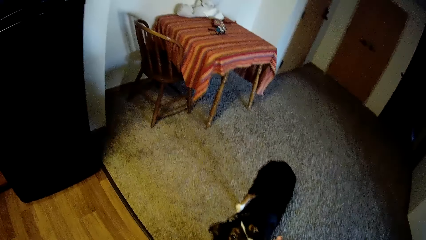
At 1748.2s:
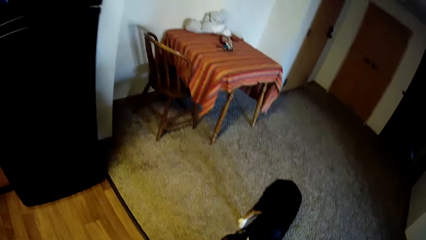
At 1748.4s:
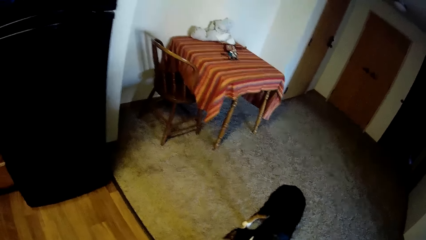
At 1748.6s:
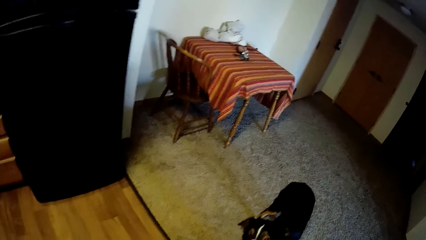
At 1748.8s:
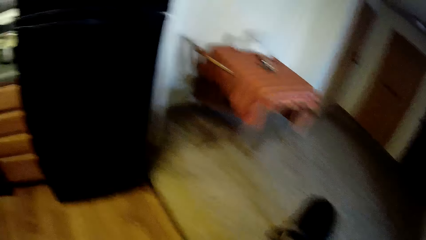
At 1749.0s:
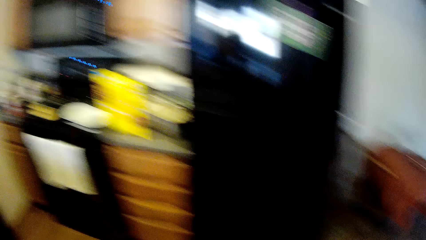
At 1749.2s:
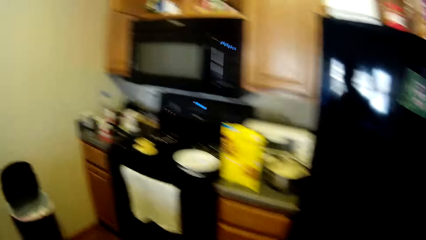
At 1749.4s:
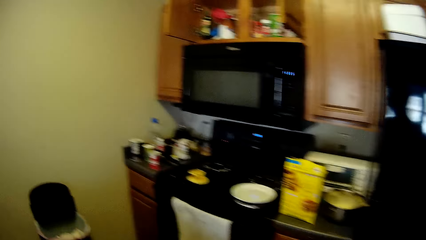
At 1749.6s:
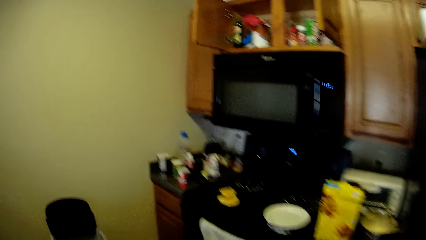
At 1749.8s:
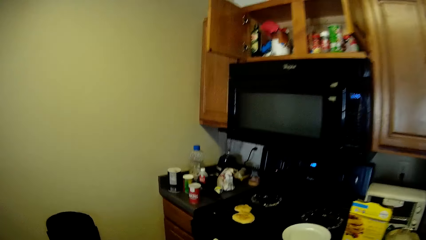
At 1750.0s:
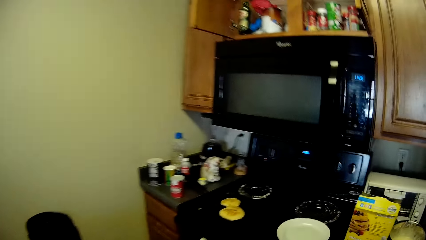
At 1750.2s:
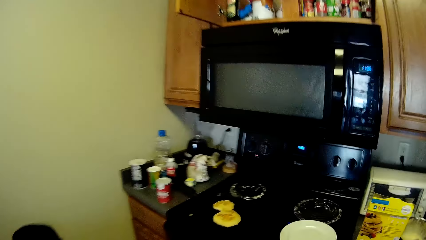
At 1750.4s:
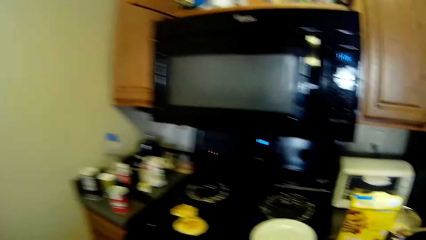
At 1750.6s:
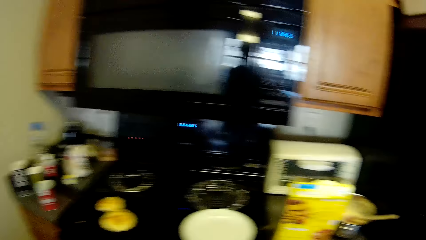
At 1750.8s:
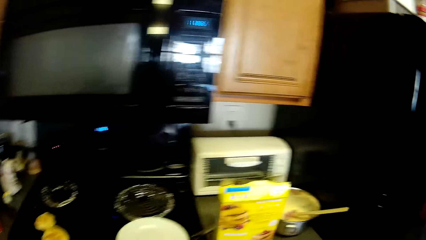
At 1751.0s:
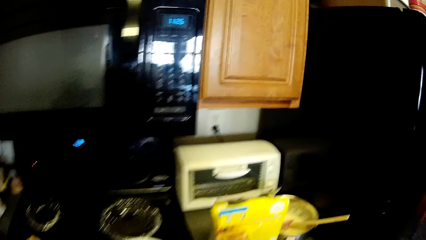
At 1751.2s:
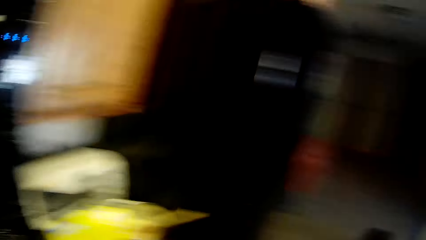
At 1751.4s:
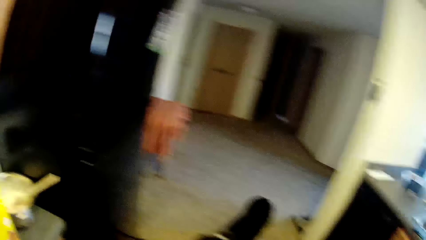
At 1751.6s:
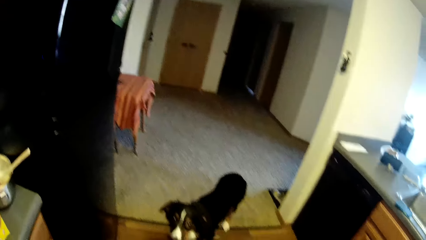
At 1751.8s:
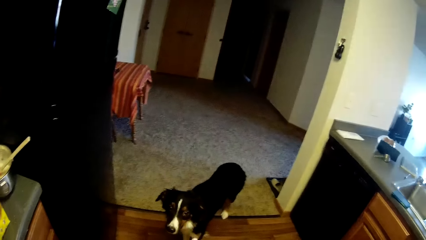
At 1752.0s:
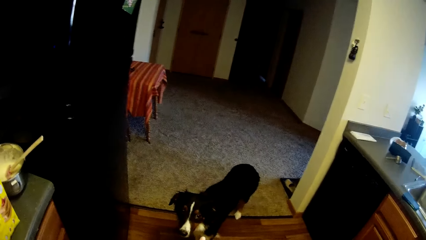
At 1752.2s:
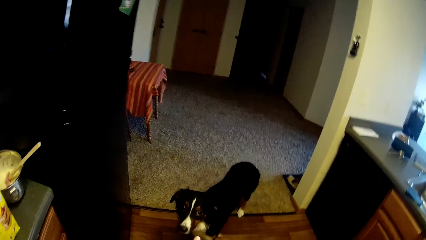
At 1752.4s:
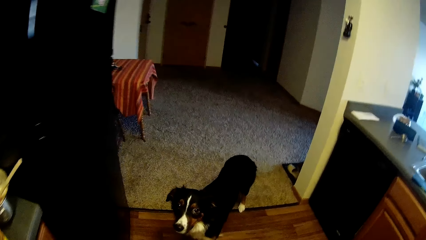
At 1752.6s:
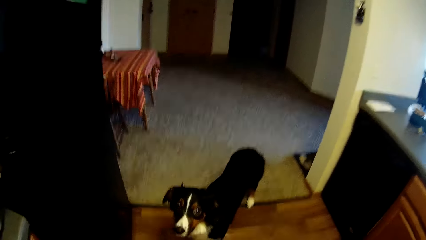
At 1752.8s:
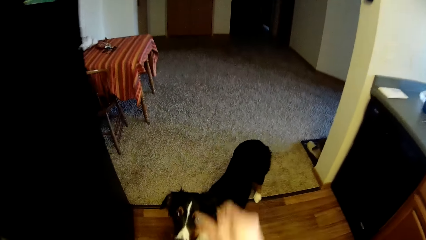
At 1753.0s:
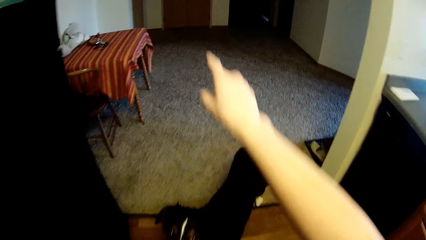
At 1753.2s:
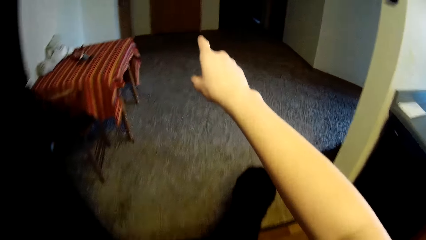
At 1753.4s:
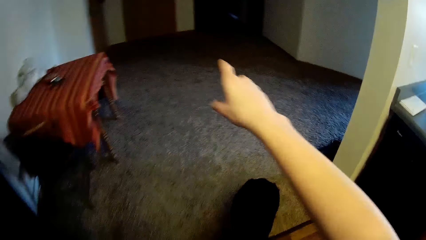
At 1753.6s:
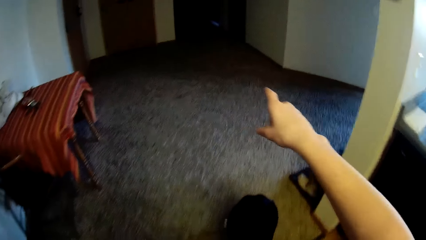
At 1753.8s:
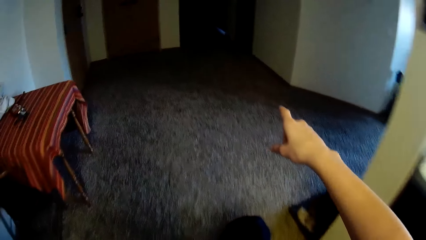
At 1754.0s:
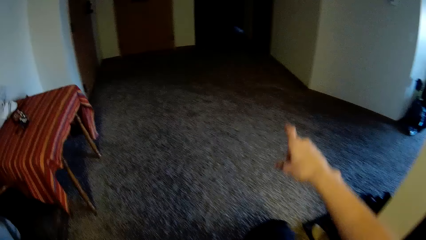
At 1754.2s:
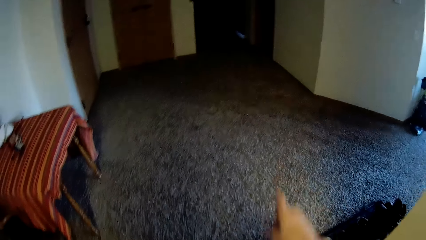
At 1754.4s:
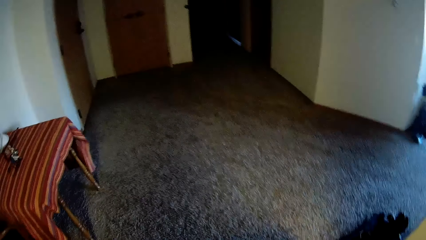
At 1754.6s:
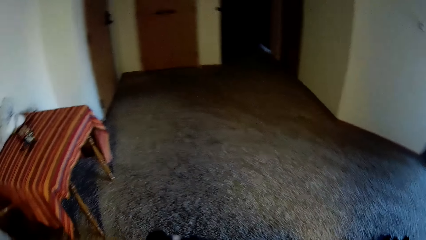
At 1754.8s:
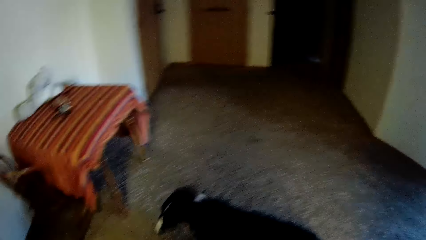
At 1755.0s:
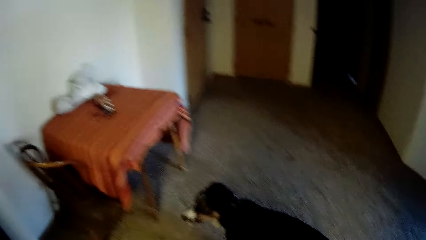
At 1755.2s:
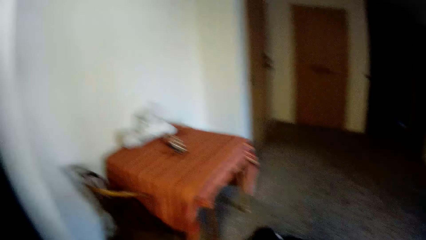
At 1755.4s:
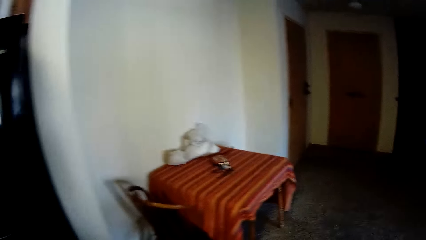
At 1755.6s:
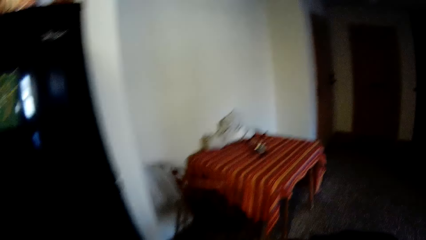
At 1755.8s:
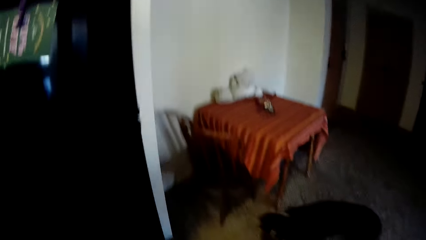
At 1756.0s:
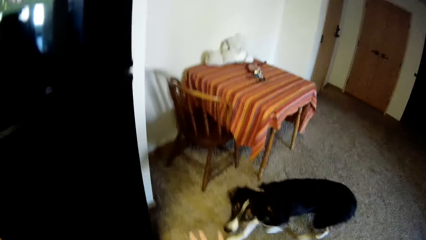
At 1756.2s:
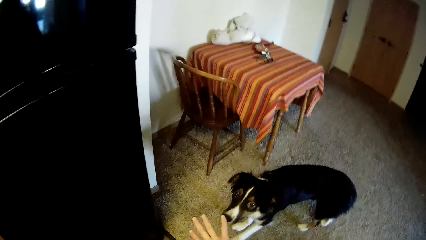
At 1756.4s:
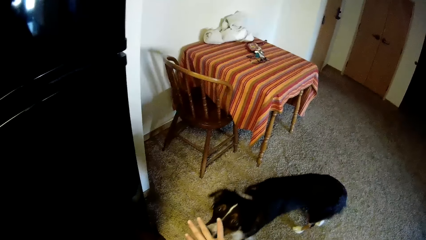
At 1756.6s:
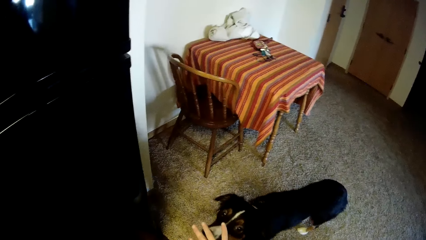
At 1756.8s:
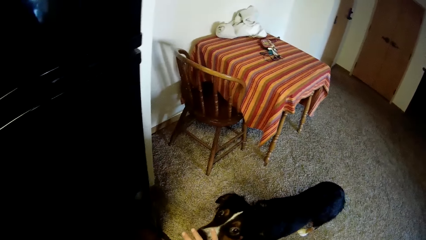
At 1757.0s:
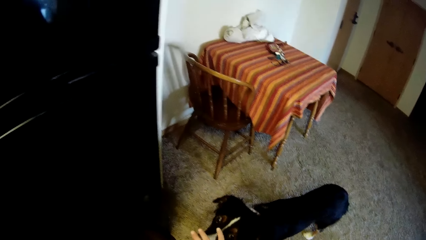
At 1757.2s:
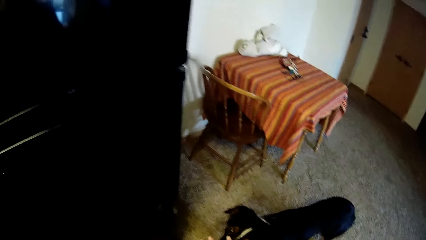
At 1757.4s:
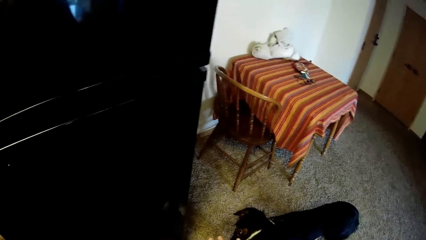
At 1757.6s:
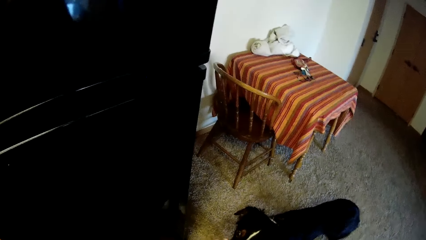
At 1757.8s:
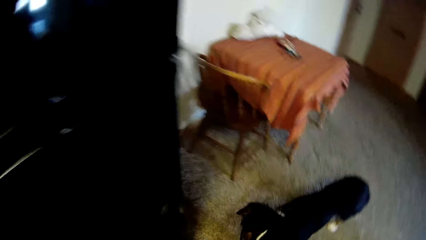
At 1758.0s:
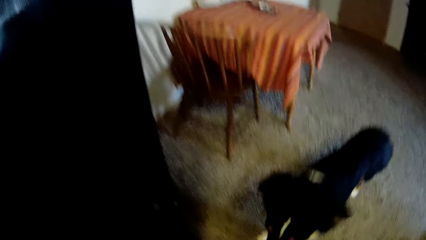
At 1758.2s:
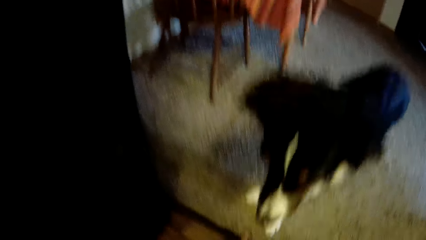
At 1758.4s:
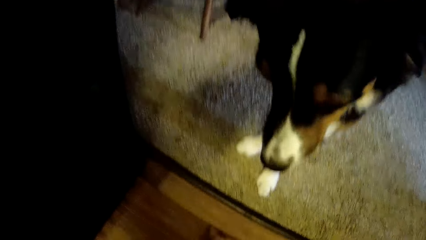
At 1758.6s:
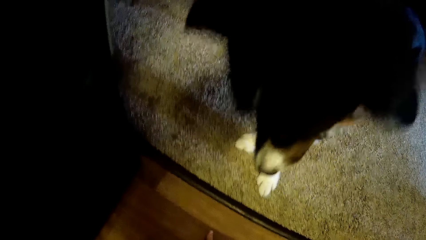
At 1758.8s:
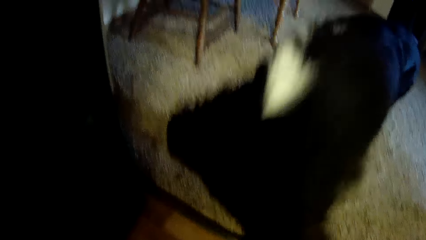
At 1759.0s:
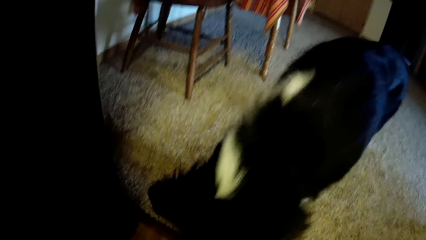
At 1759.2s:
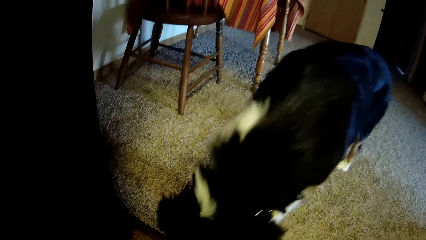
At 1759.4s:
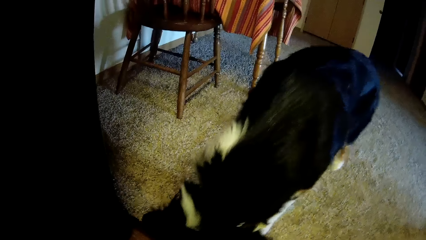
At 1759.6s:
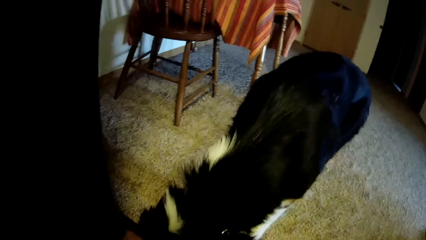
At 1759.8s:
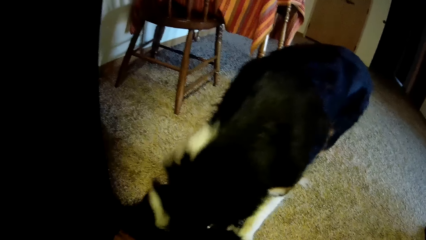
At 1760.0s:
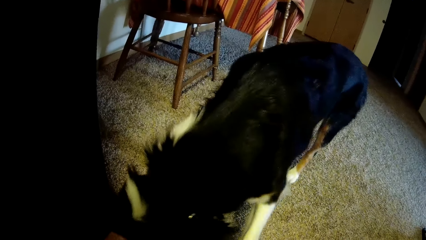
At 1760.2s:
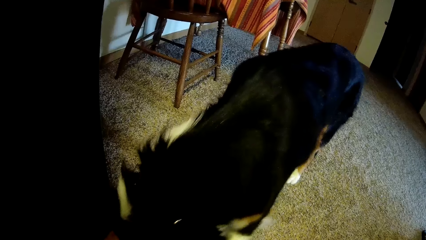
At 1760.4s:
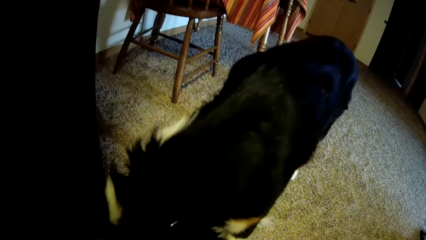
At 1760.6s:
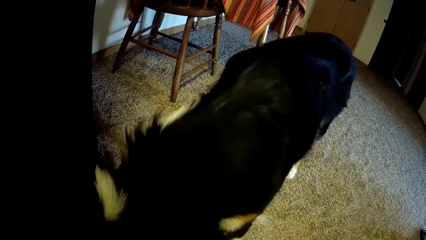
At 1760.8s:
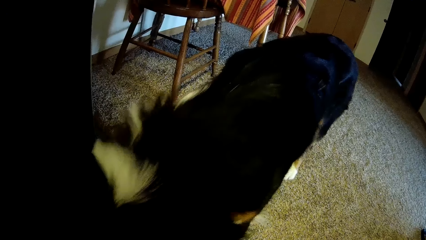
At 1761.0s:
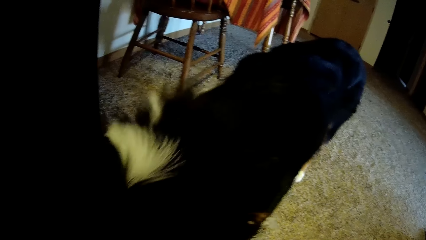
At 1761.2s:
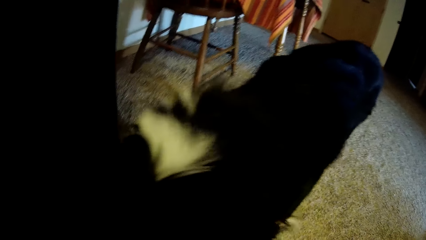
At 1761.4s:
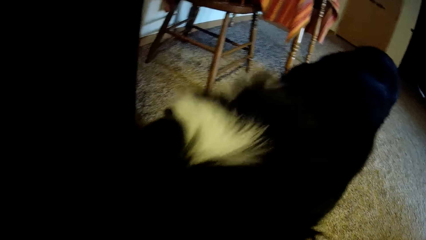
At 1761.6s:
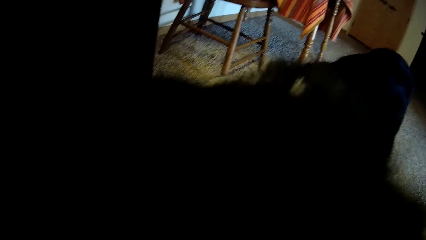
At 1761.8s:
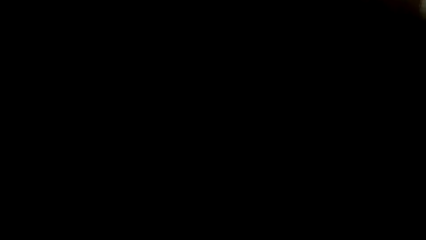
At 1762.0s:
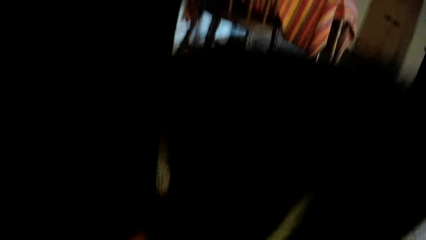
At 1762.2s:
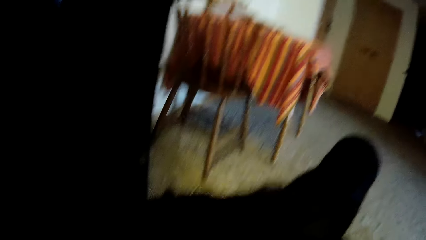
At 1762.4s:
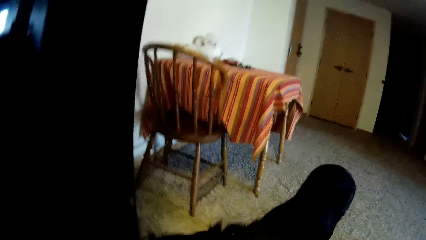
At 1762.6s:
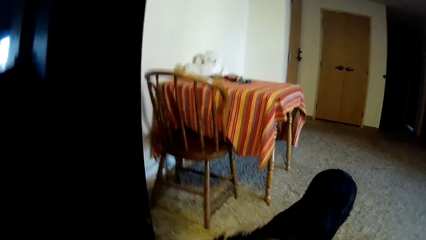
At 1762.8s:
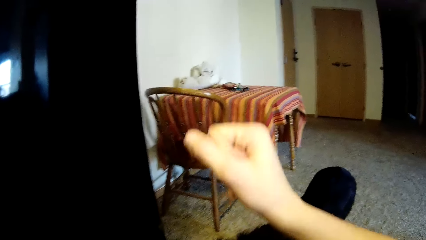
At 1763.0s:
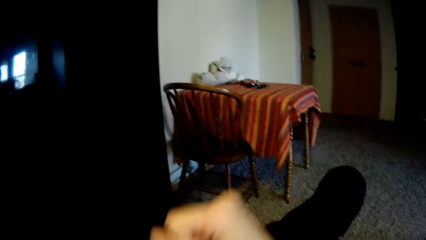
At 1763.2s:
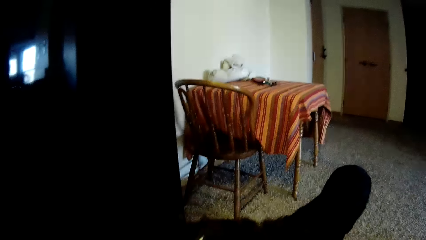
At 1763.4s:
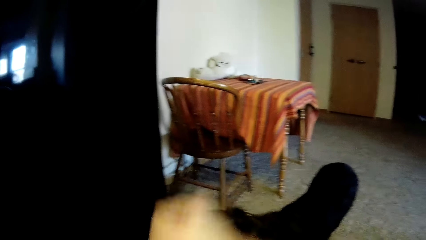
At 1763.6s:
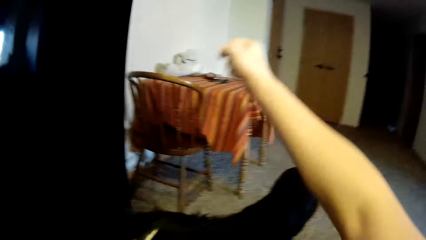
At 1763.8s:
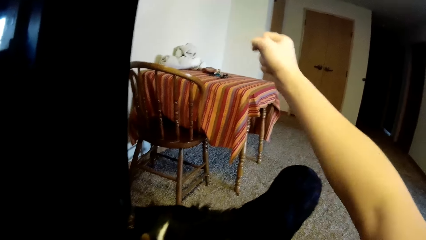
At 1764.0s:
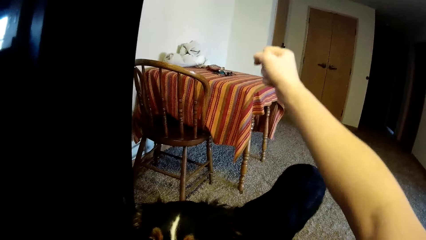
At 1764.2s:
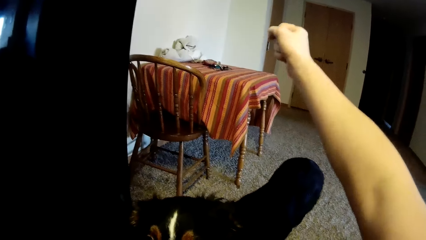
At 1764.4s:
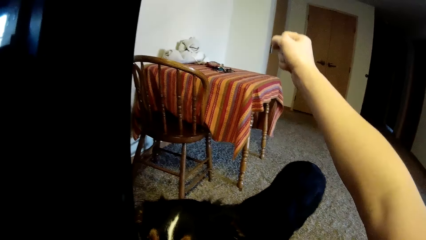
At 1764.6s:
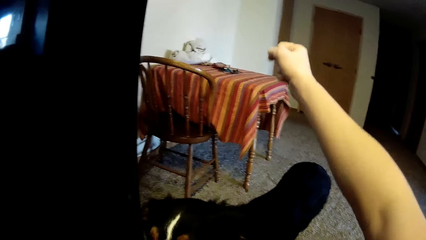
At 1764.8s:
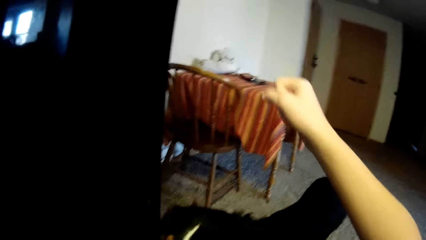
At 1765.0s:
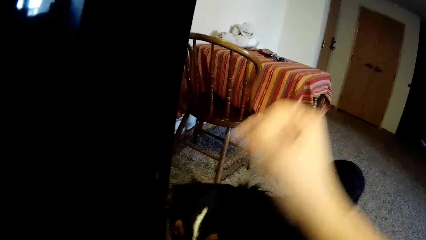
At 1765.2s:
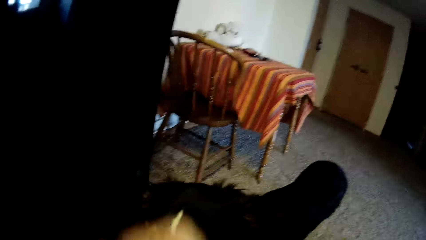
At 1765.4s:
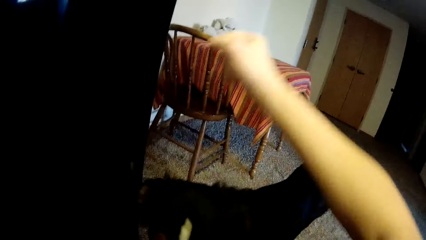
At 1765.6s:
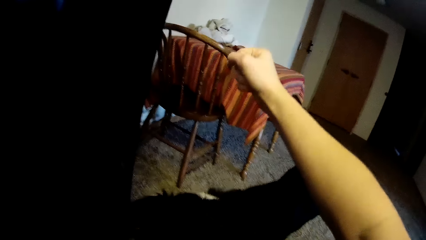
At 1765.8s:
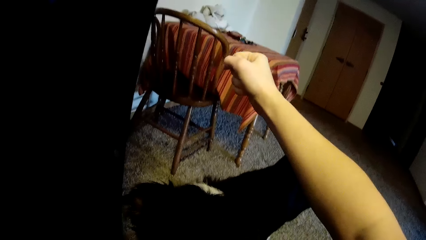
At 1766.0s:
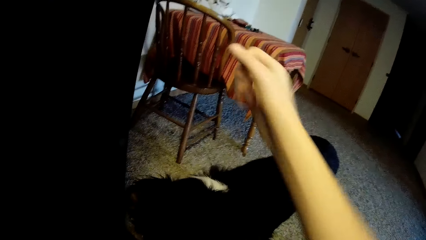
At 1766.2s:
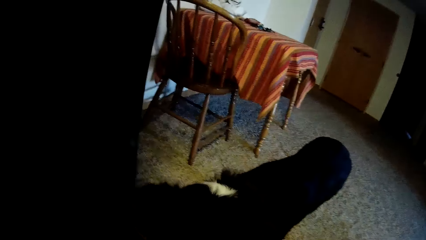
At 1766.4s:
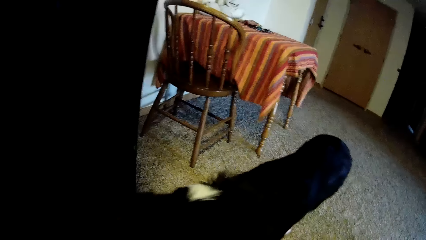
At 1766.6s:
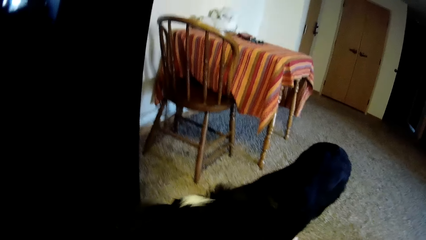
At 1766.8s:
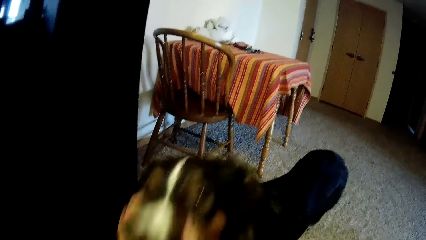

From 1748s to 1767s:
The camera wearer walks back towards the gas cooker. She walks towards the dog. She signals her hands to the dog. She bends. She plays with the dog. She talks to the dog.
